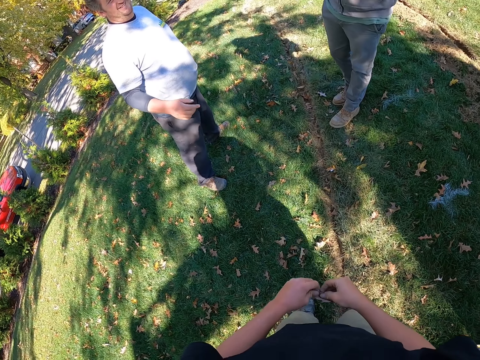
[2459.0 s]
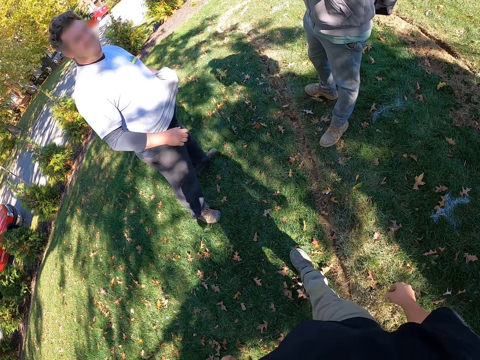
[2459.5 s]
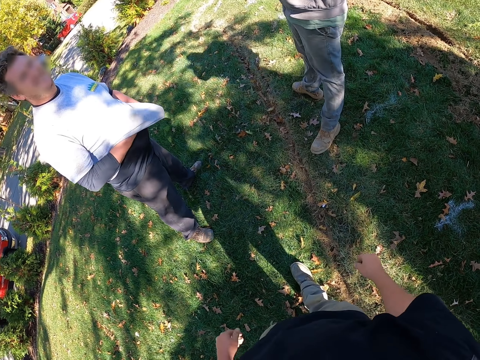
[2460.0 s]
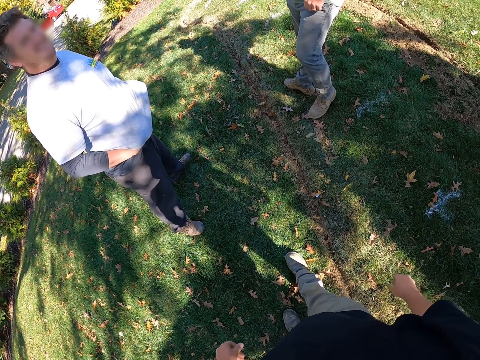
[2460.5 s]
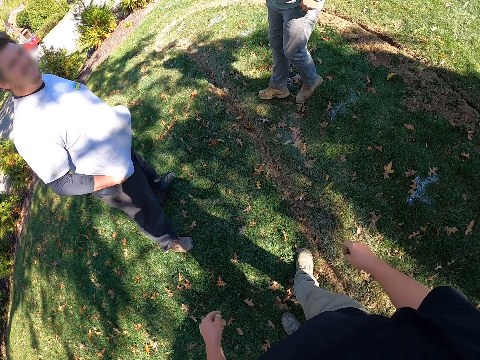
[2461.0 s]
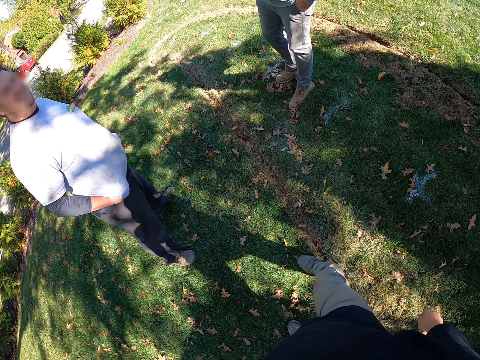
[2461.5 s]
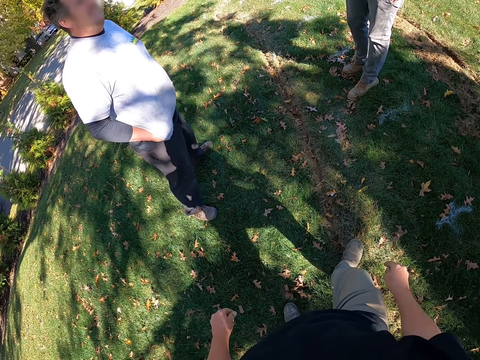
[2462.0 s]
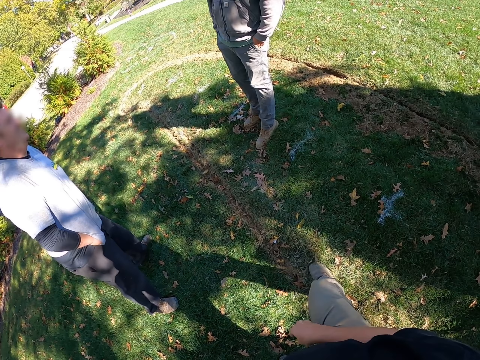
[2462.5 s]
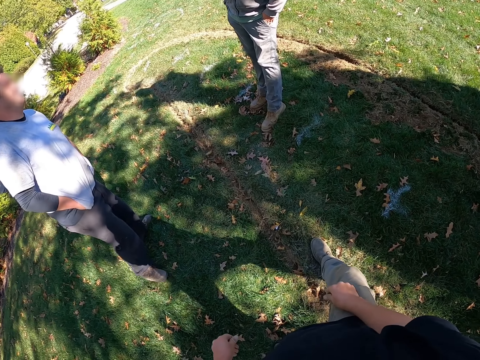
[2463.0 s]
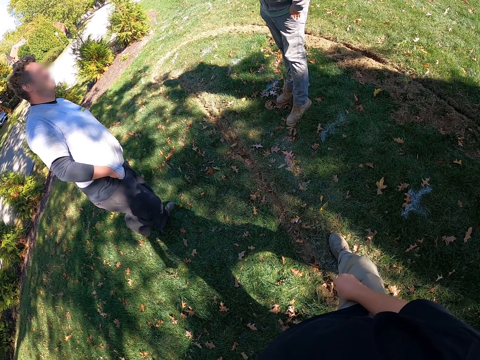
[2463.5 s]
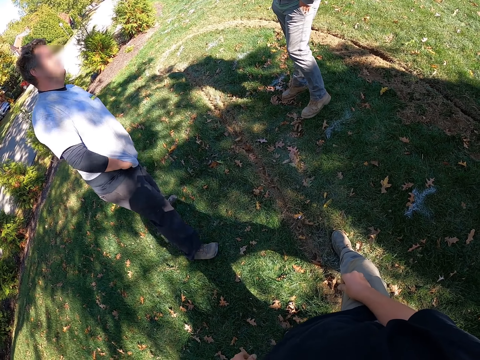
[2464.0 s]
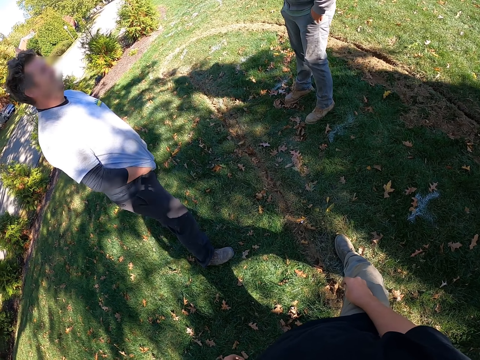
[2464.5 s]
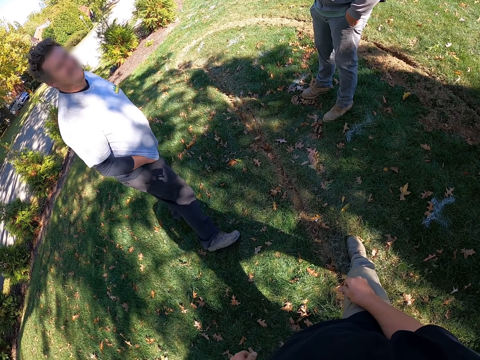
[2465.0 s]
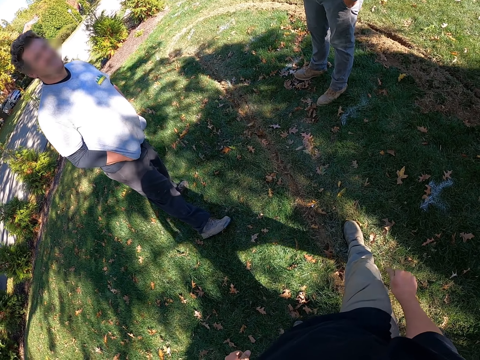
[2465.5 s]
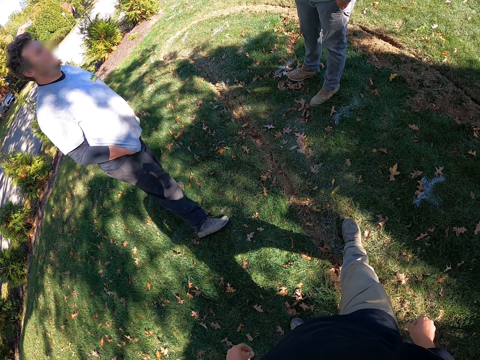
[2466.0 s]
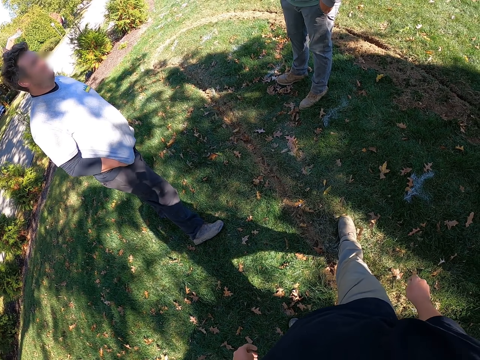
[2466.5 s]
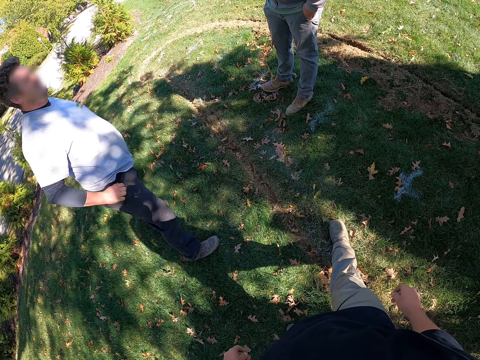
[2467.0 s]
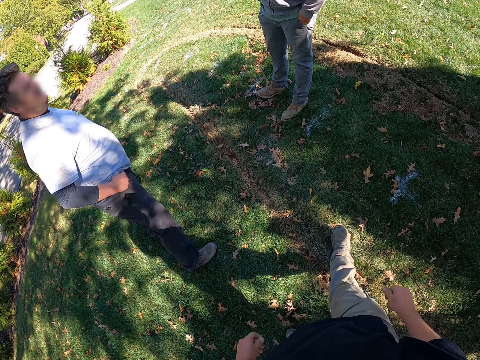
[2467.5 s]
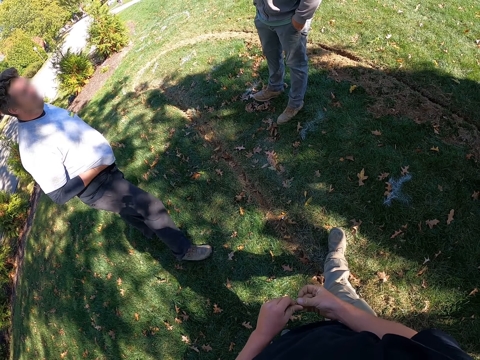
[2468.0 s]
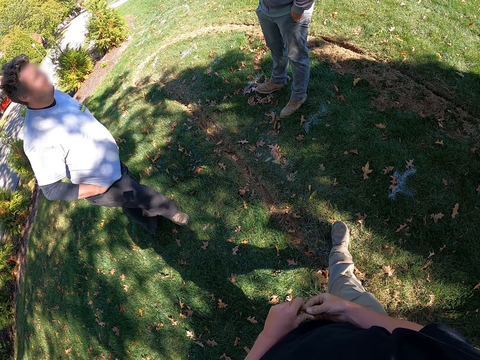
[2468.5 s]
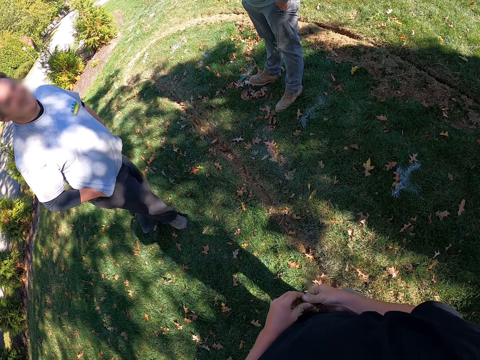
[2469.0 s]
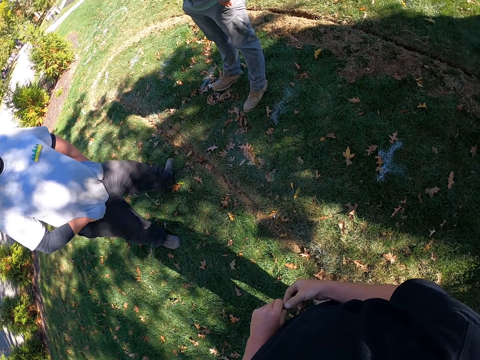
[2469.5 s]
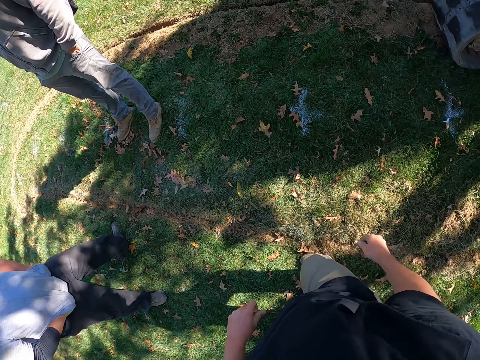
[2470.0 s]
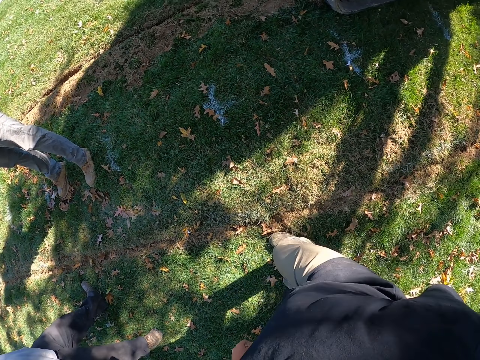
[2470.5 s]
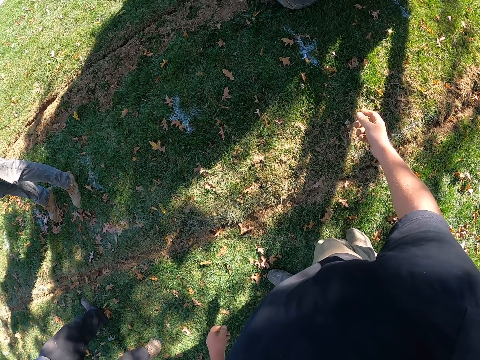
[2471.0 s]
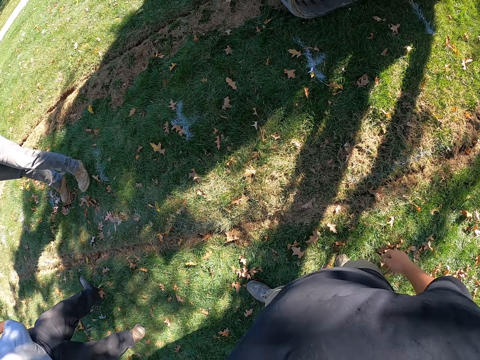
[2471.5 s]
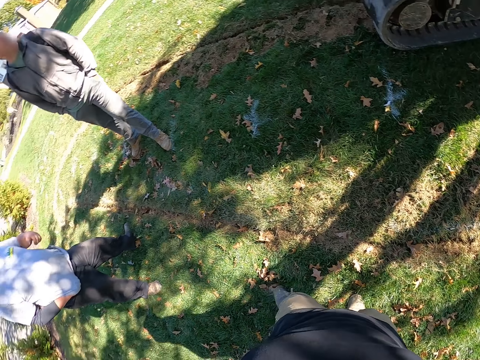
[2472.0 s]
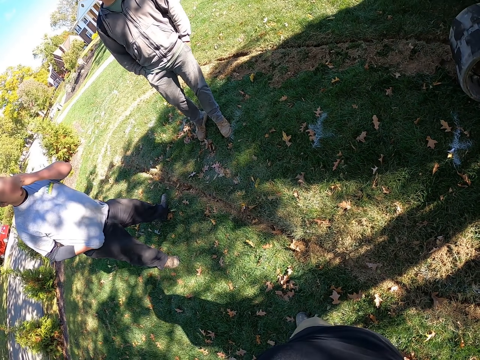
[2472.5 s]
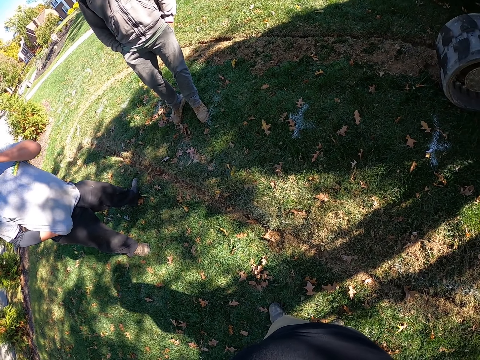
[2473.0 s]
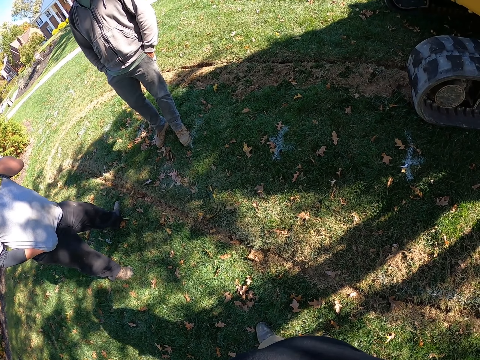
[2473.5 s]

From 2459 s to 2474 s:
A man does a gesture with his hand. The camera wearer walks in an open area. The man pulls up the t-shirt. The camera wearer swings his hands. Another man adjusts himself. The camera wearer looks around the open area. The first man lifts his right leg. The other man adjusts his leg. The first man adjusts his leg. The other man stands with his hands on his pocket. The camera wearer adjusts his leg. He adjusts his hand and adjusts his leg. The first man adjusts his leg and adjusts his hand. The camera wearer adjusts his hands. The first man hides his hands on the t-shirt and adjusts his leg. The camera wearer adjusts his leg. He holds a small stone with both hands. He looks around the open area. He adjusts his right hand. He looks around the open area. He throws the dry leaf or the small stone to the ground. He looks around the open area.

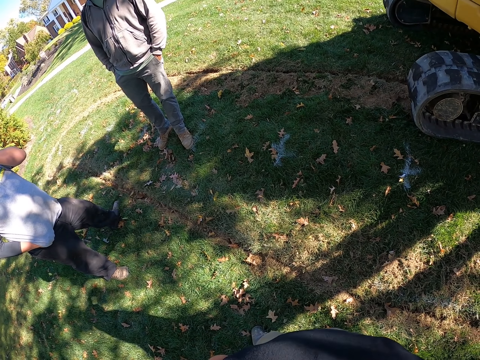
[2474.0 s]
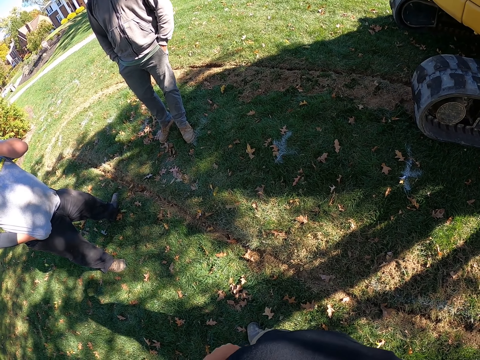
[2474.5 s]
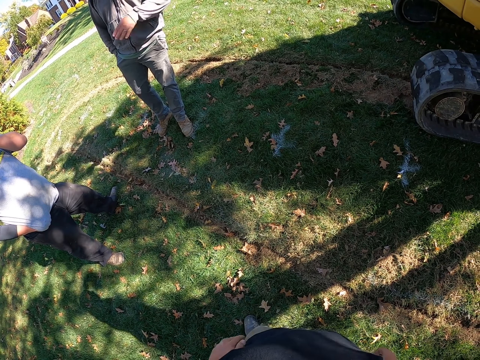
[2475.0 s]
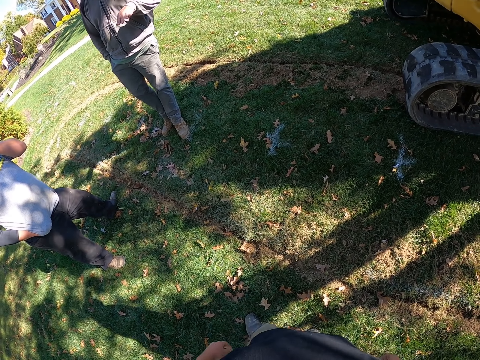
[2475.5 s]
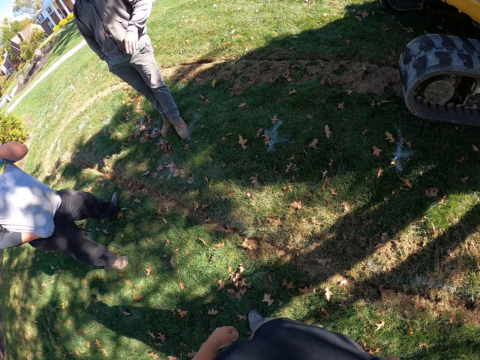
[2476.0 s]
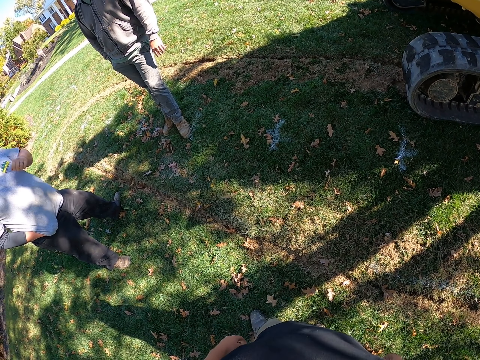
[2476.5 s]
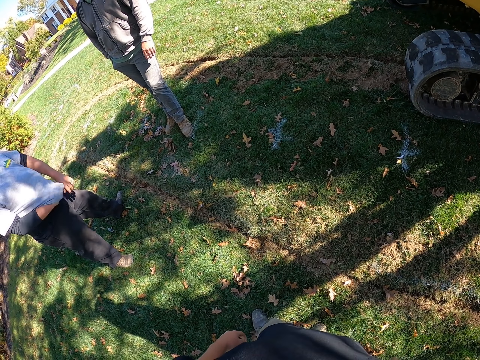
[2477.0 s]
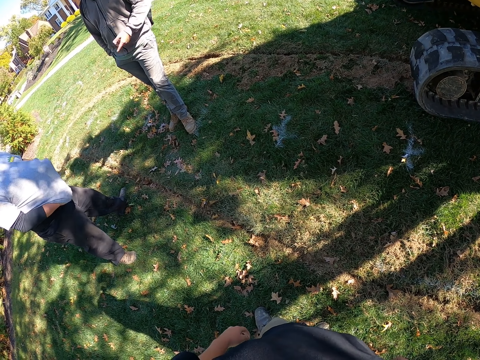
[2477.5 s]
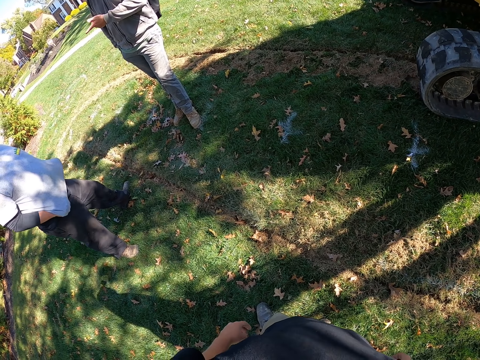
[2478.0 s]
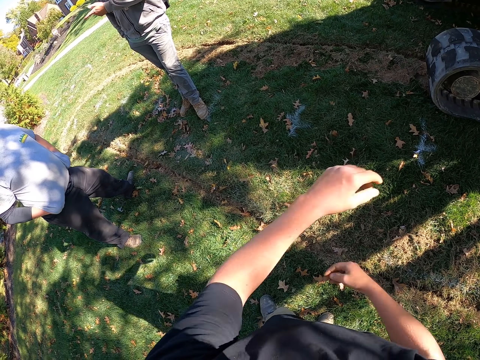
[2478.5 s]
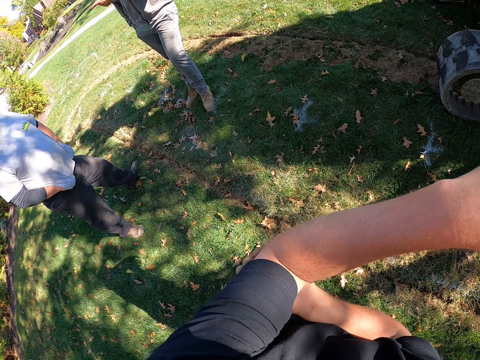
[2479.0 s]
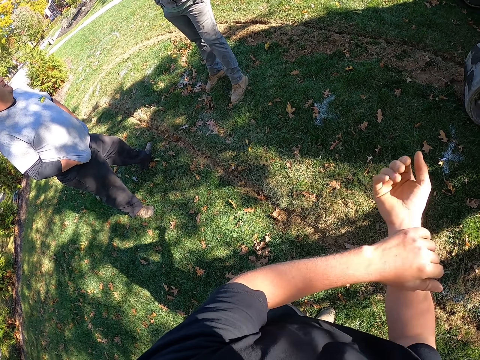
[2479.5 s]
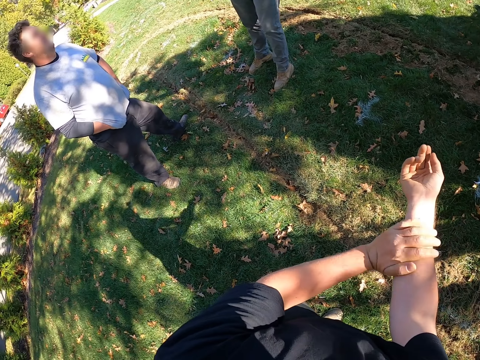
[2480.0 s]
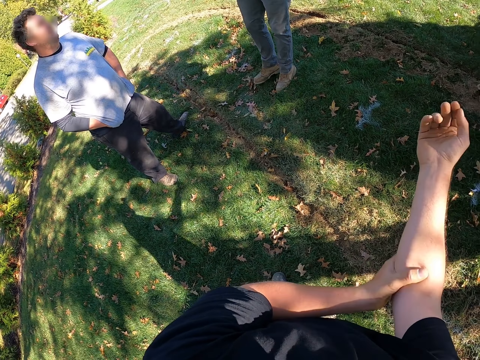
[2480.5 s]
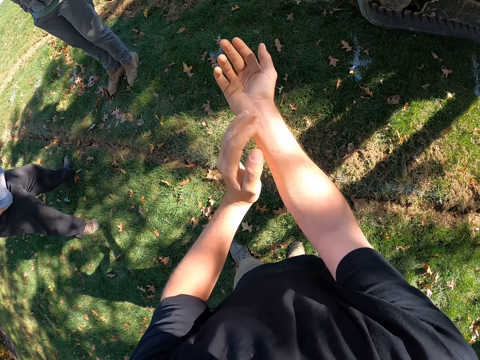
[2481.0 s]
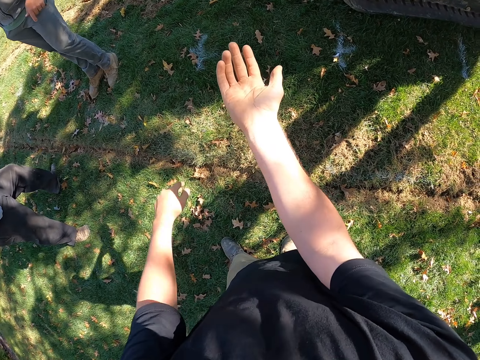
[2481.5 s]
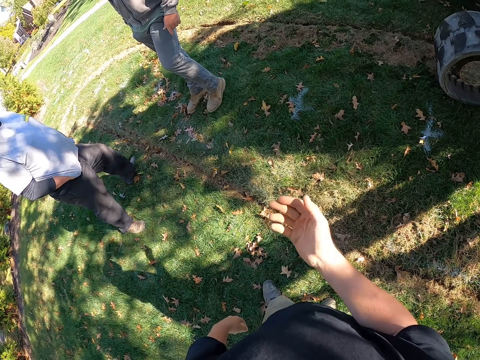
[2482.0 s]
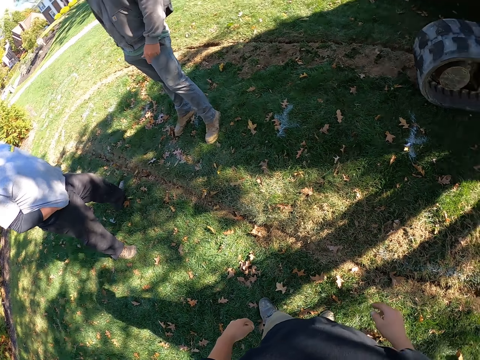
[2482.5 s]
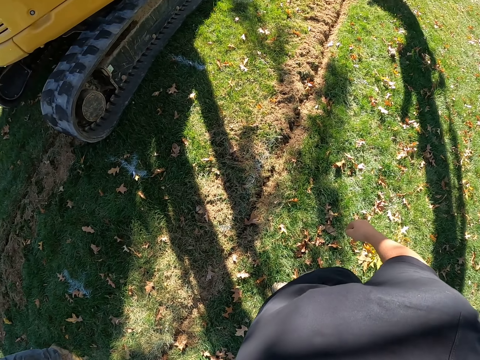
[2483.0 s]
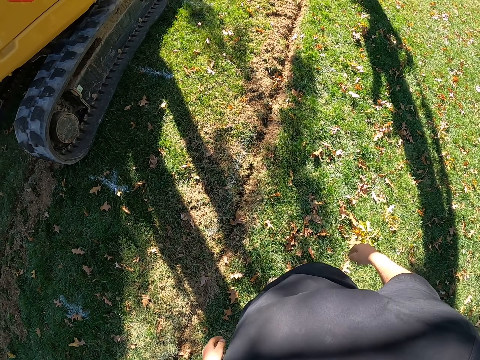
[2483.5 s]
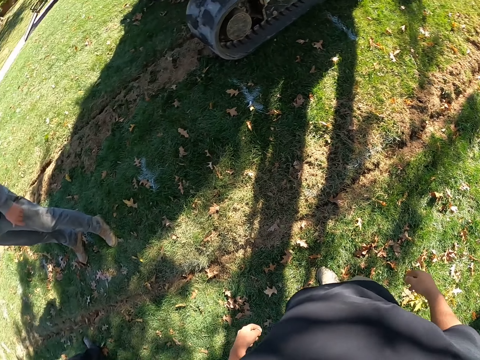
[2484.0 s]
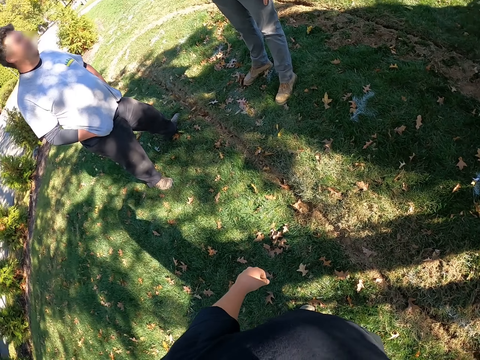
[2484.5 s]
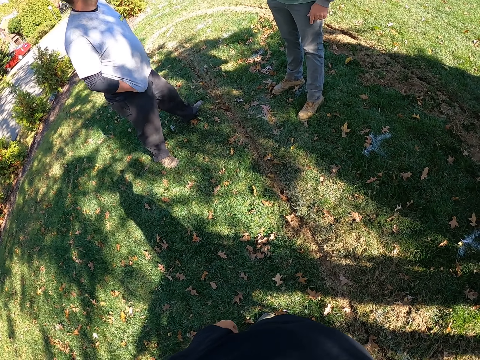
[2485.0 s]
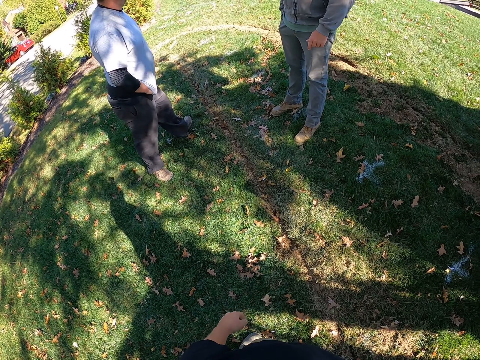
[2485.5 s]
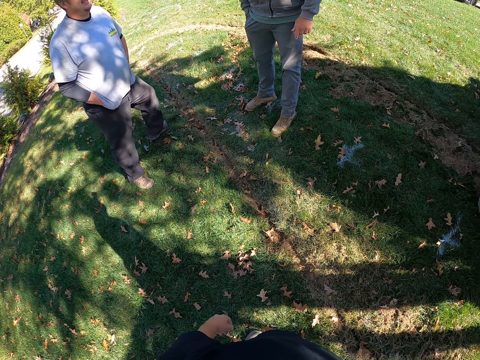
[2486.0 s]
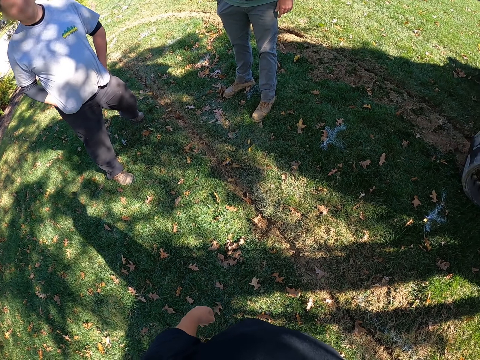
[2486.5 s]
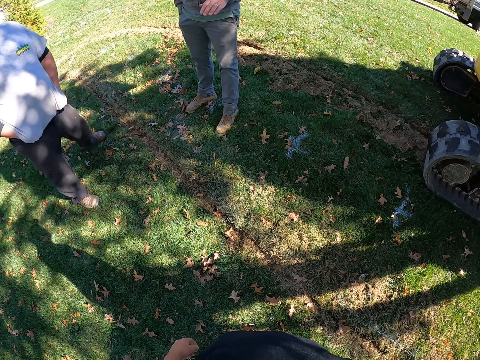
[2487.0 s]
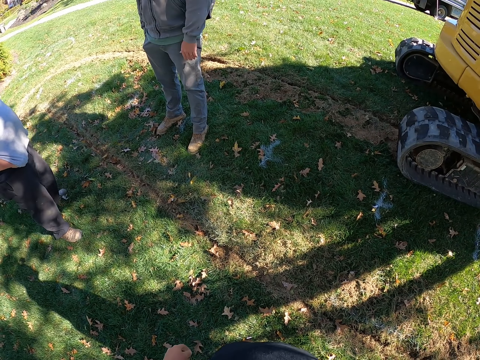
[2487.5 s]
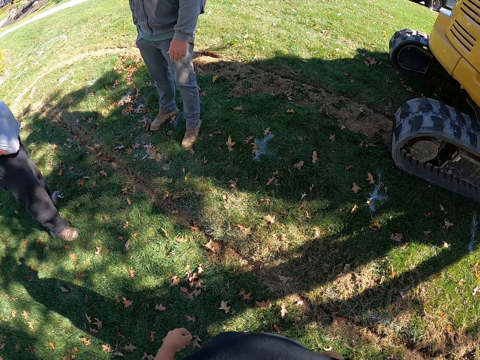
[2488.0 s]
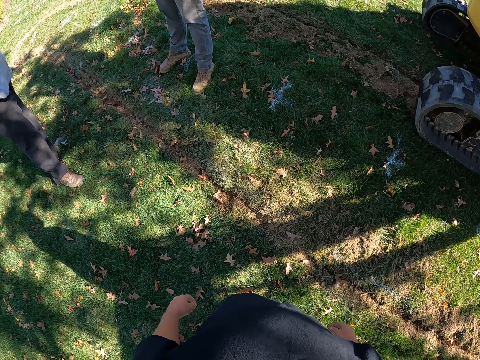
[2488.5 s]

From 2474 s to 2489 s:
A man stands with his hands on his pocket, does a hand gesture, and moves the left hand. Another man adjusts his hand. The first man does a hand gesture. The other man stretches the t-shirt with both hands. The camera wearer wipes his left hand with his right hand. He wipes his right hand with his left hand. He scratches both hands. He looks at his right hand. The other man moves the body. The camera wearer looks around the open area. The first man adjusts his leg. The camera wearer stands upright. The other man adjusts himself. The first man adjusts himself. The other man adjusts himself. The first man does a hand gesture. The other man stretches the t-shirt with both hands and adjusts himself.
